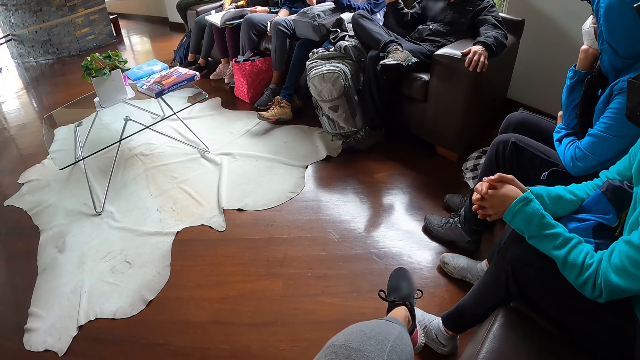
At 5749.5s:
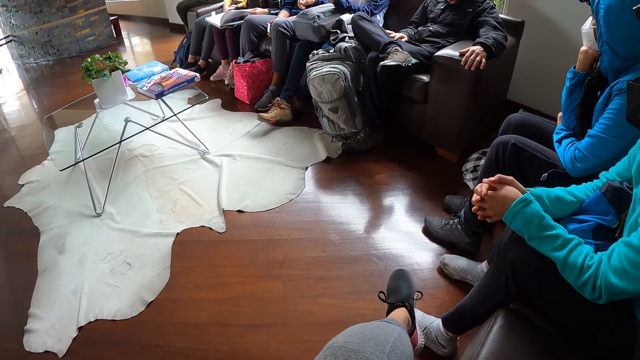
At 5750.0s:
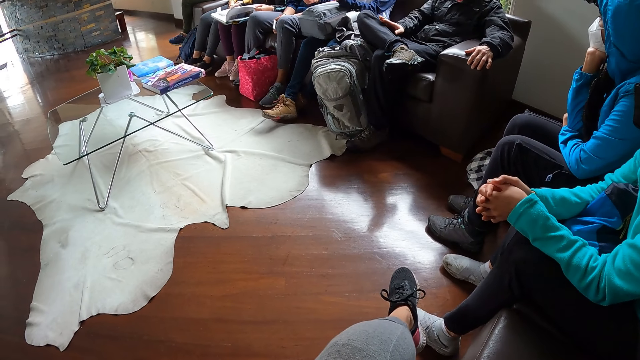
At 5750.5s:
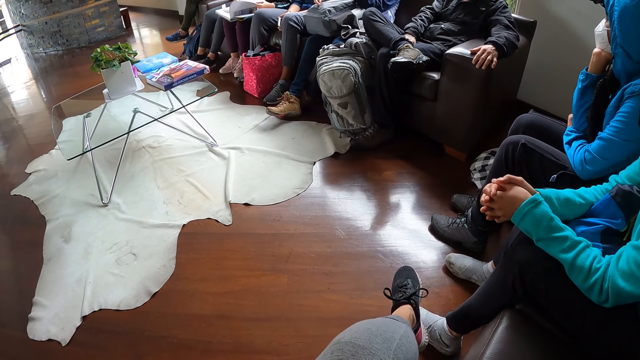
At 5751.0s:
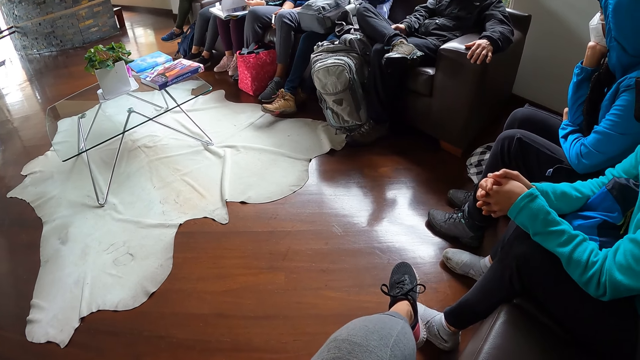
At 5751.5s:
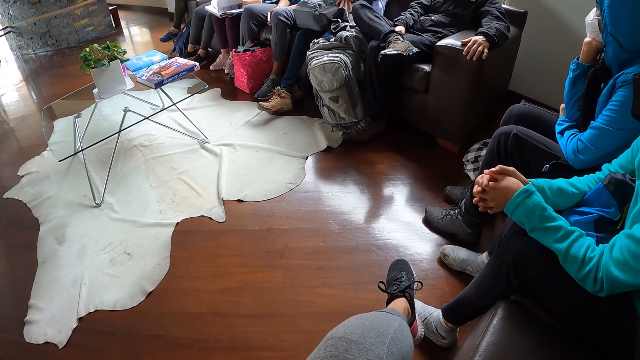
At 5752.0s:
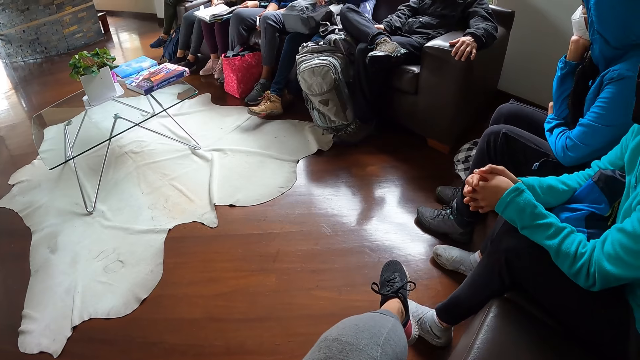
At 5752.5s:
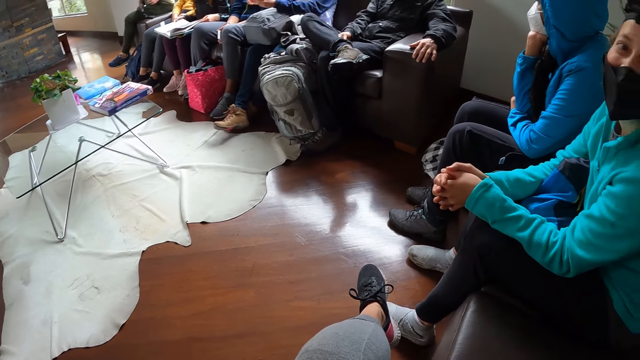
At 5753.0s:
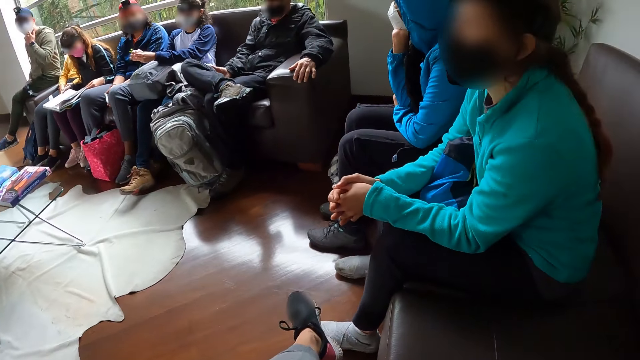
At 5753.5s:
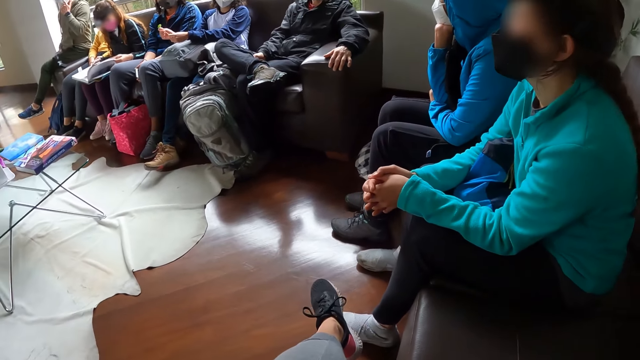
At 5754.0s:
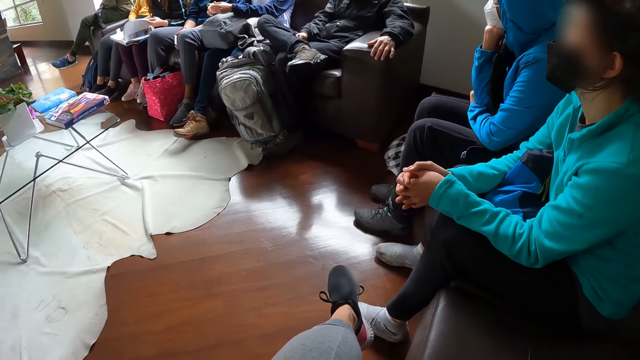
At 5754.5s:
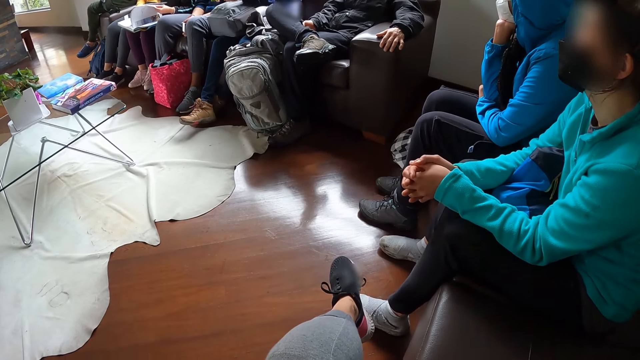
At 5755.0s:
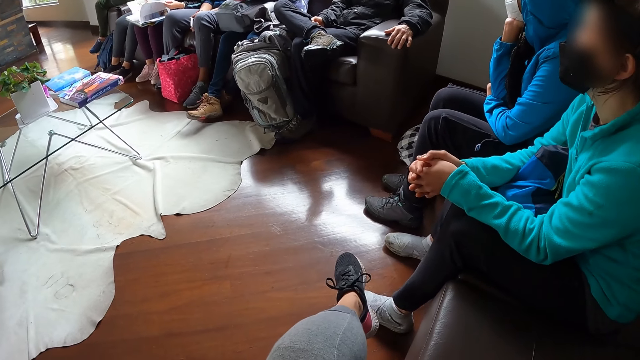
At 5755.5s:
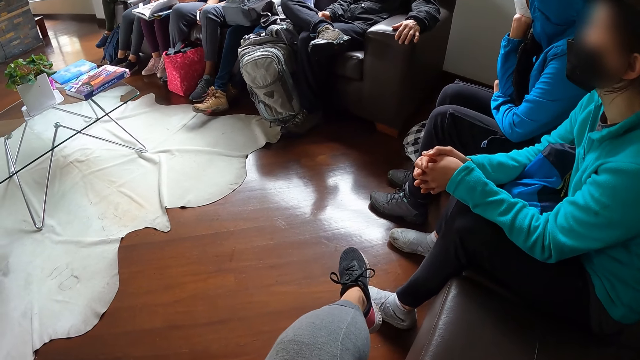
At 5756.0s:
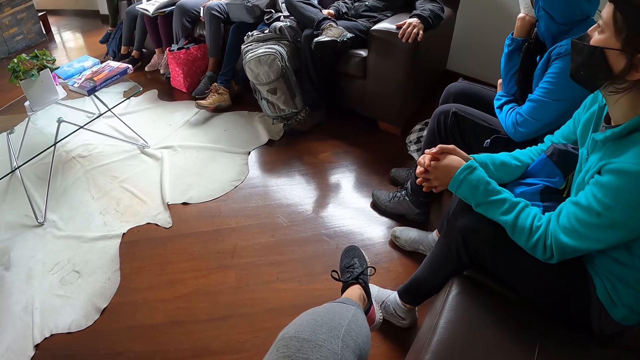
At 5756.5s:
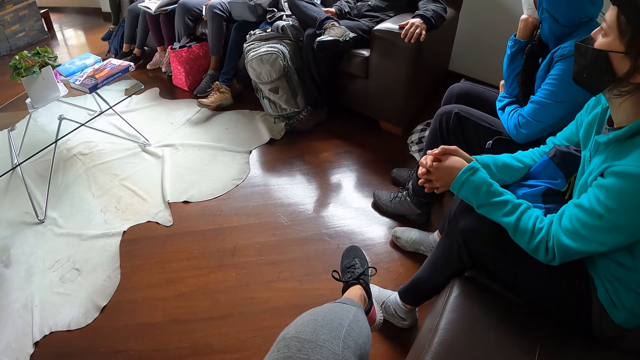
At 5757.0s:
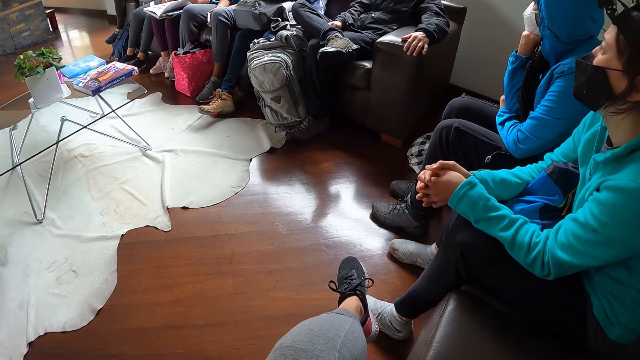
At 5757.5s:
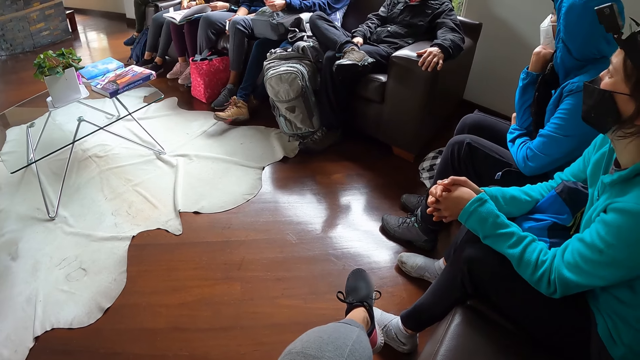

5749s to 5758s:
A man moves his right hand on his leg. A woman flips a page in the book on her lap with her left hand. The woman flips a page in the book again.

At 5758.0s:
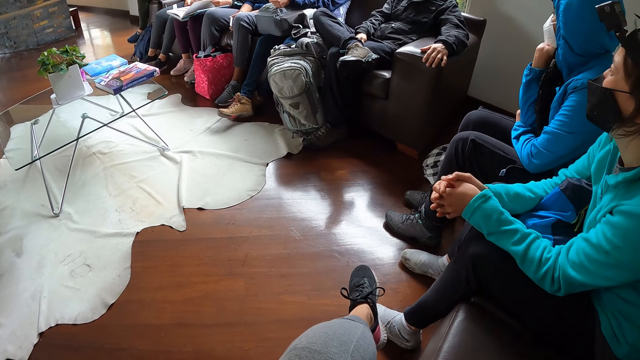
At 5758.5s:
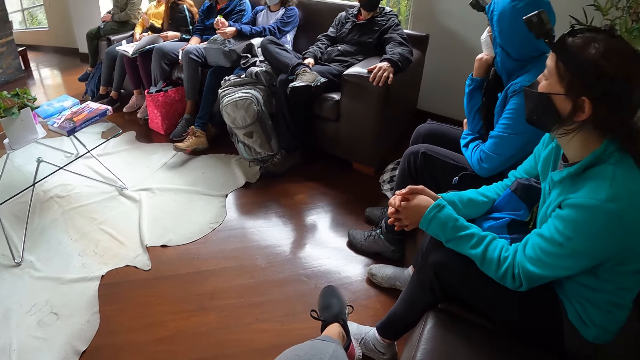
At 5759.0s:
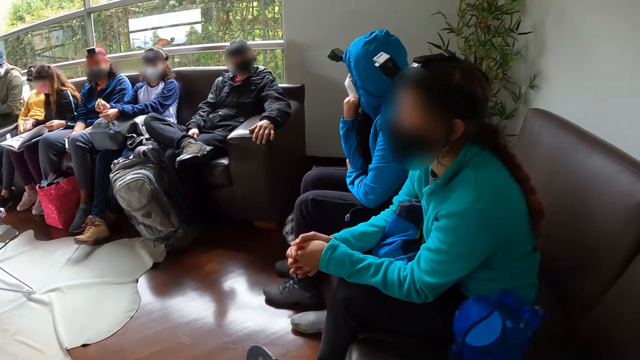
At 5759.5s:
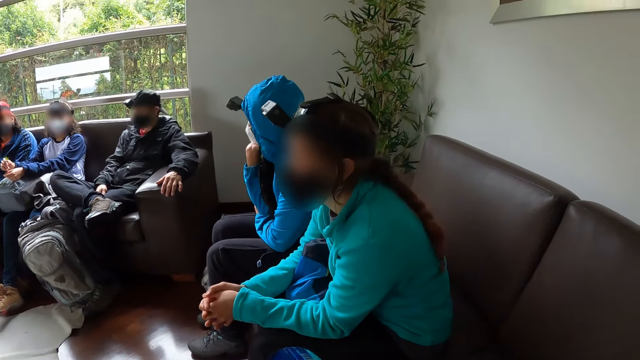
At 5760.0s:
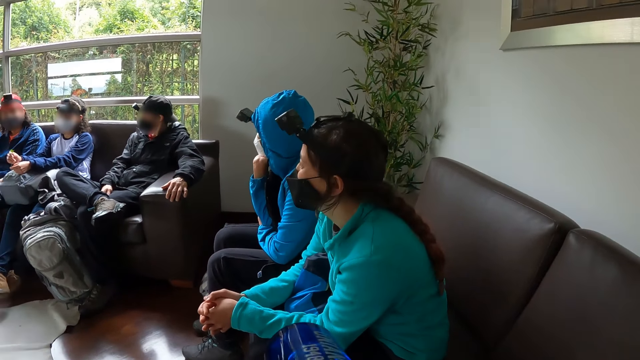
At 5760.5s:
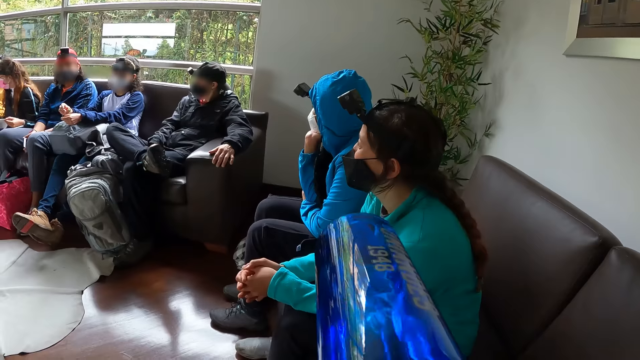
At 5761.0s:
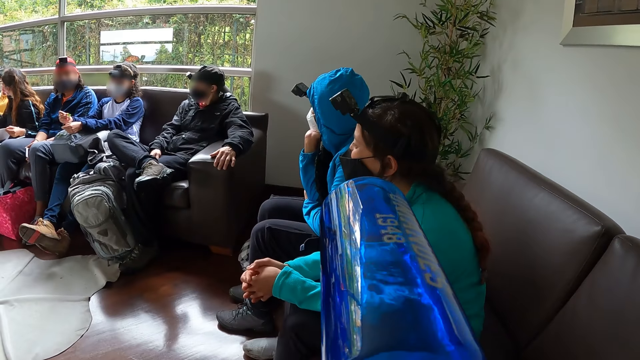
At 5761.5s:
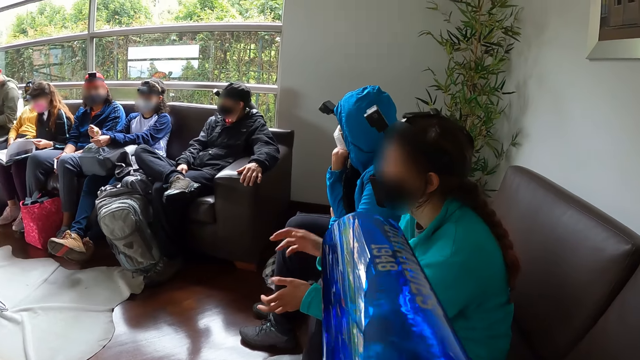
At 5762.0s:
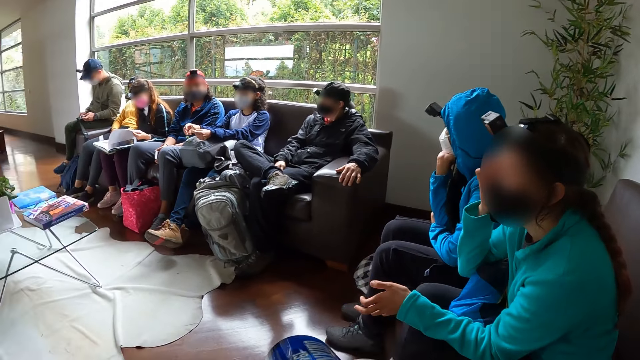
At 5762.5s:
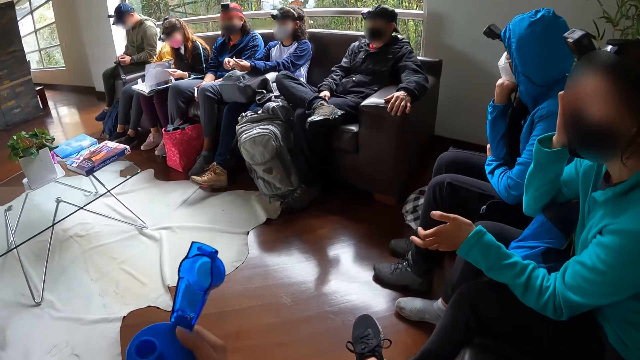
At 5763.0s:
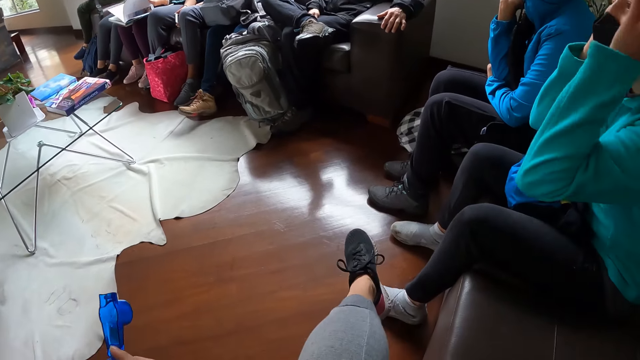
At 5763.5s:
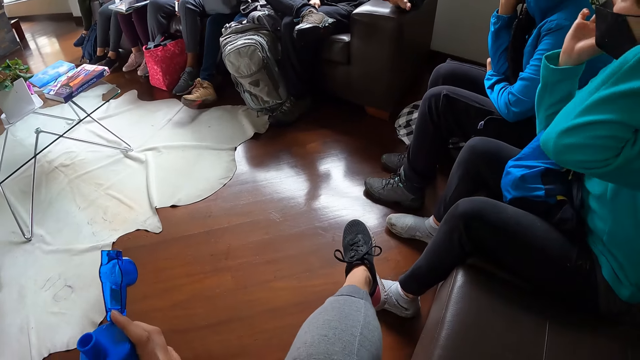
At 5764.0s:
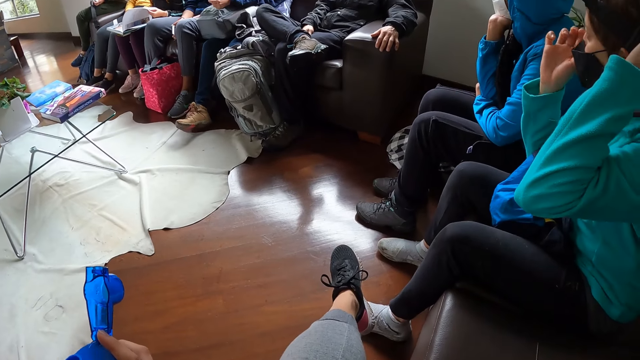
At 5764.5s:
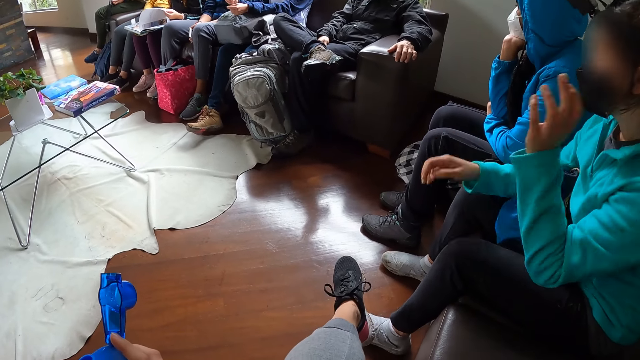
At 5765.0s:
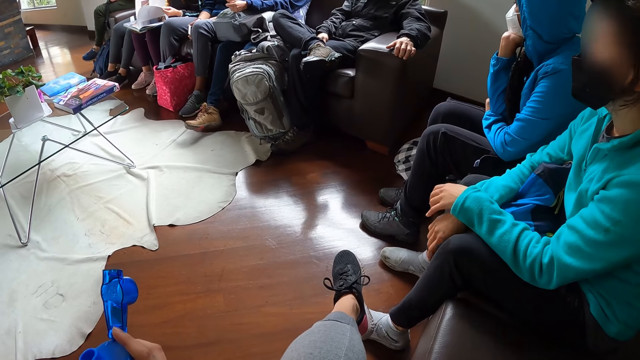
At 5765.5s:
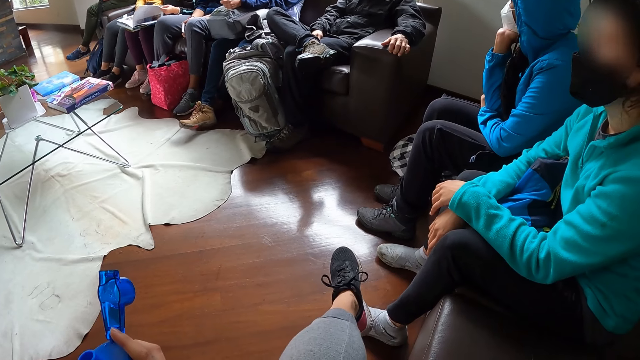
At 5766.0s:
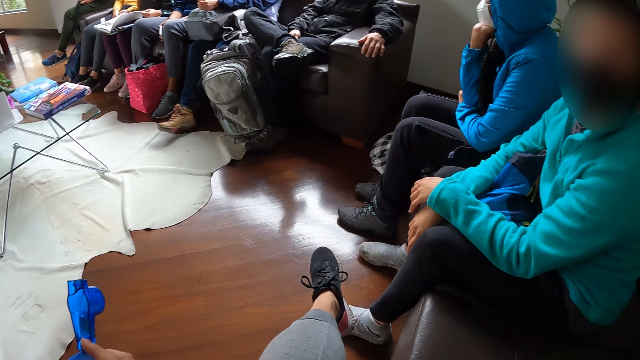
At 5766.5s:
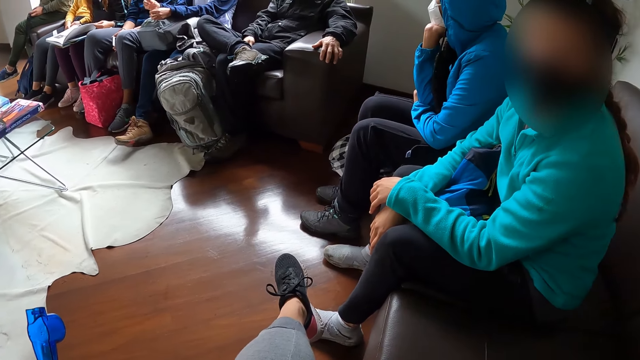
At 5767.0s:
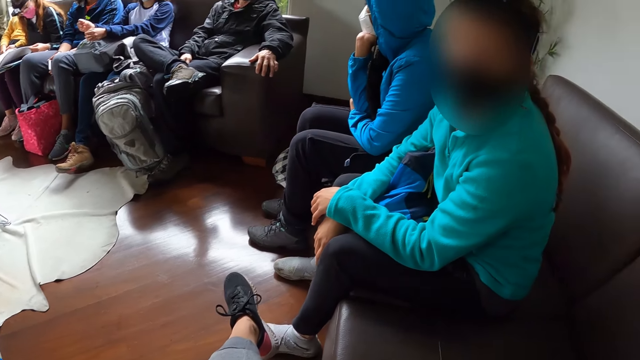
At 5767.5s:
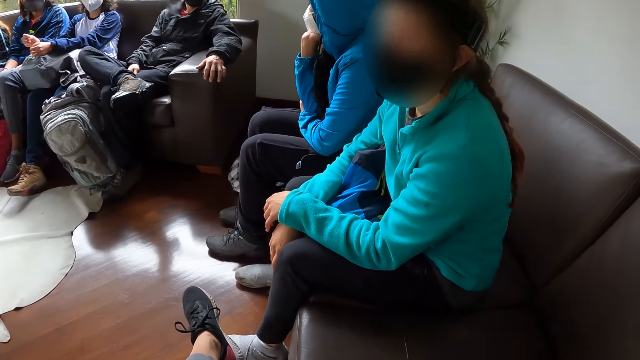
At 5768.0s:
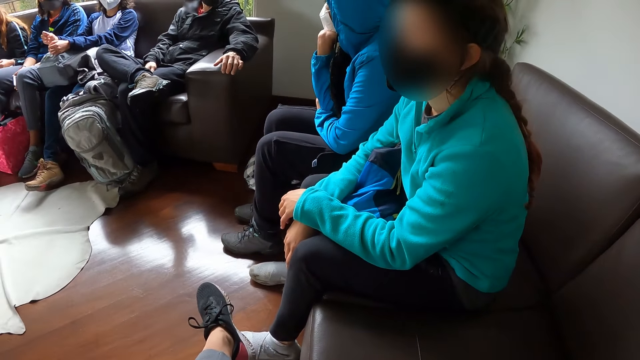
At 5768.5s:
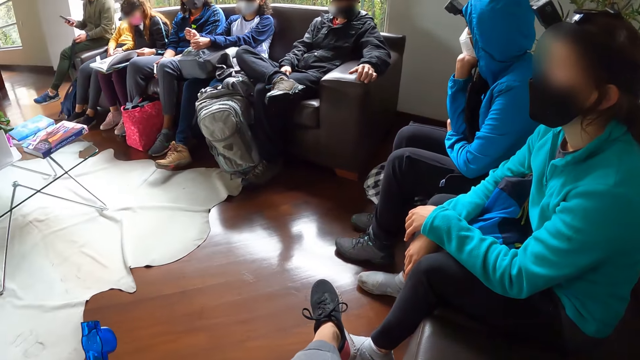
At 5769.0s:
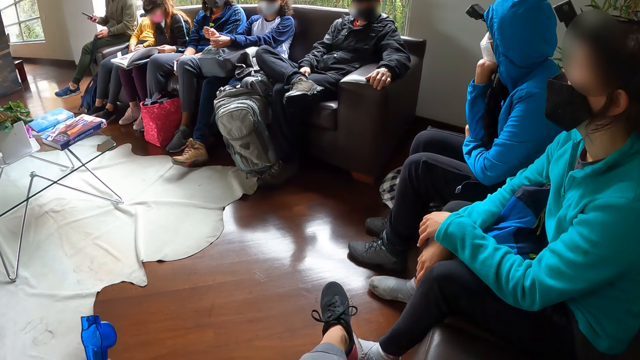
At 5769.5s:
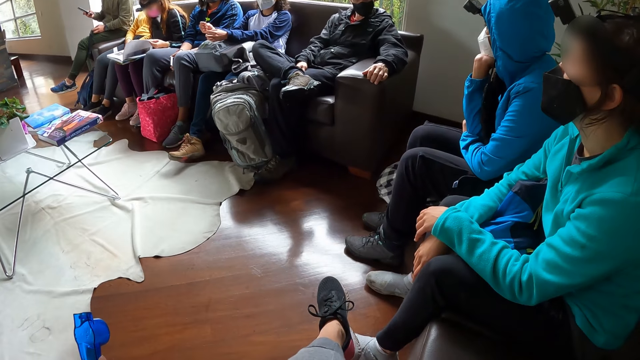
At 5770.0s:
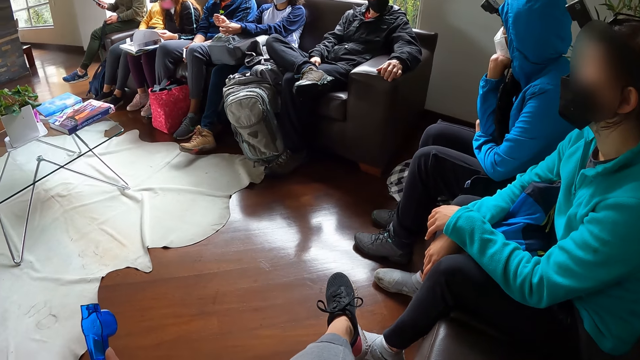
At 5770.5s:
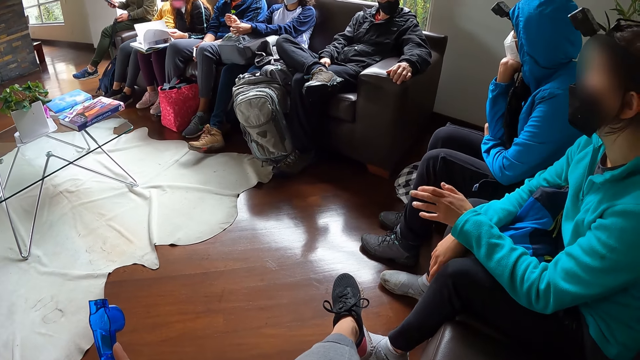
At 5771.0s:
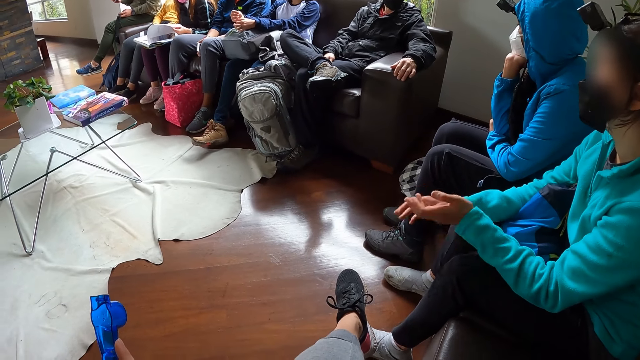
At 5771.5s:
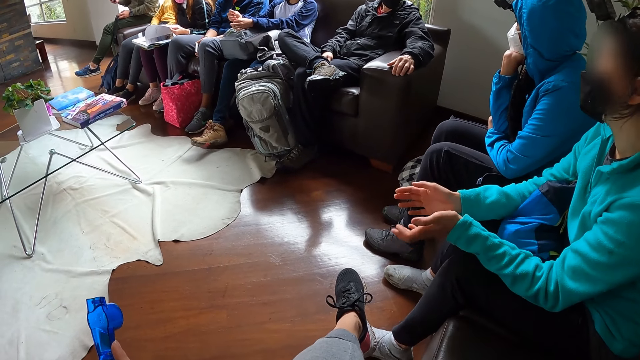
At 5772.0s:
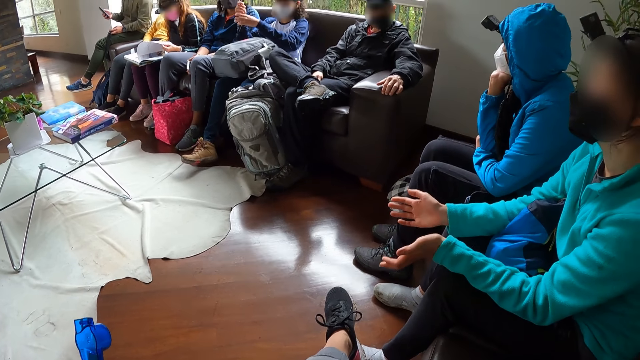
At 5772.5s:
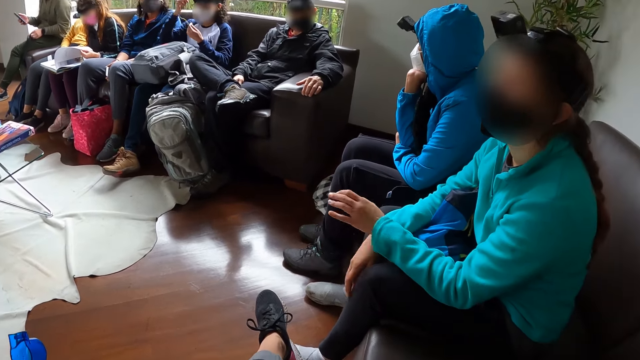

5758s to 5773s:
The camera wearer drinks water from the bottle of water in her hands. A woman flips a page in the book on her lap with her left hand. The camera wearer holds the water bottle. Another woman touches her hair with her left hand. A man operates a phone with his right hand. The first woman flips a page in the book on her lap with her left hand.
